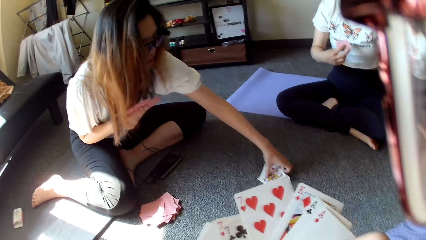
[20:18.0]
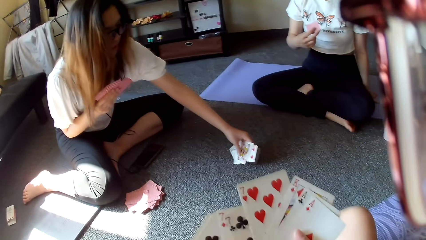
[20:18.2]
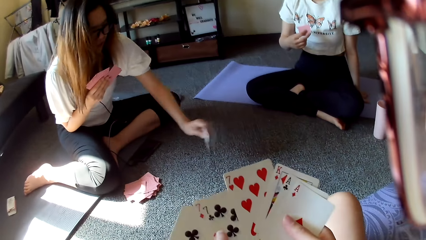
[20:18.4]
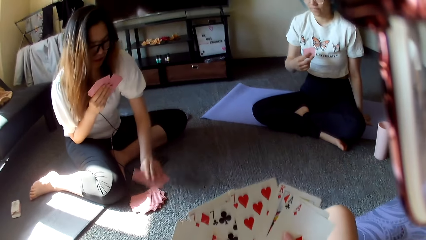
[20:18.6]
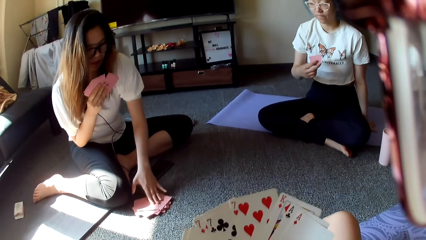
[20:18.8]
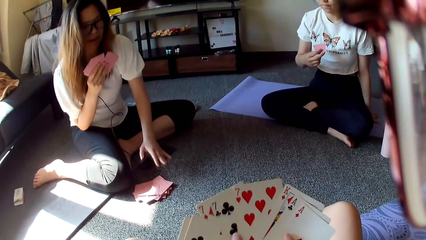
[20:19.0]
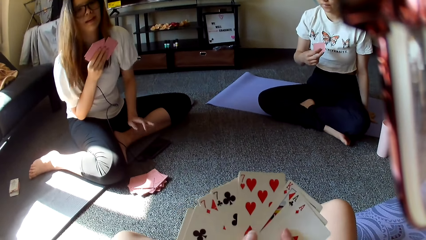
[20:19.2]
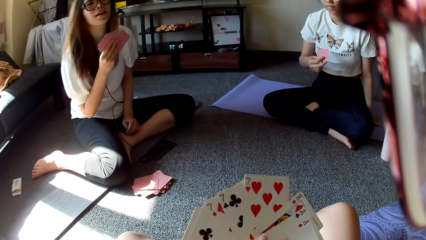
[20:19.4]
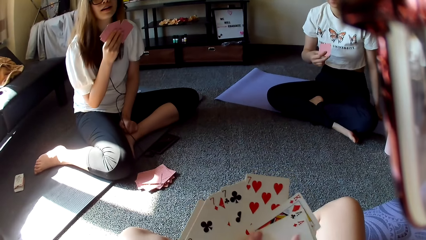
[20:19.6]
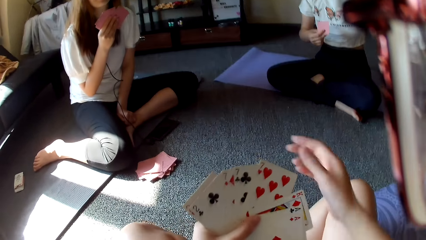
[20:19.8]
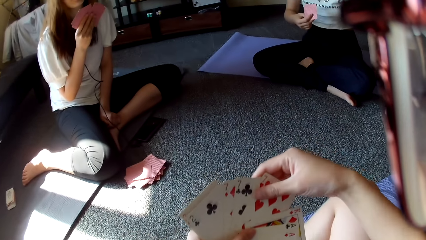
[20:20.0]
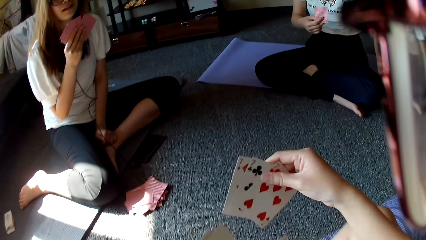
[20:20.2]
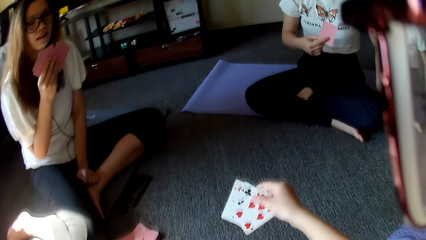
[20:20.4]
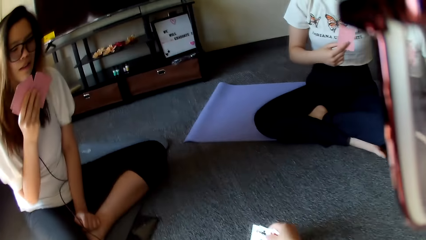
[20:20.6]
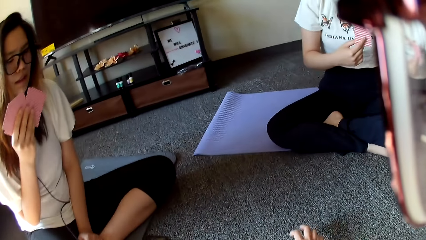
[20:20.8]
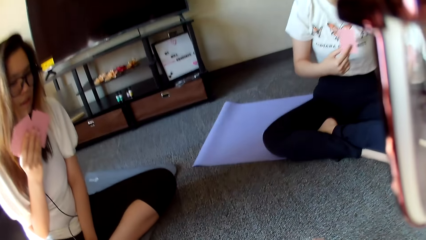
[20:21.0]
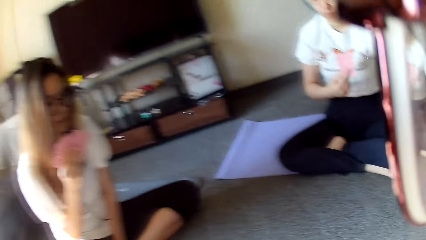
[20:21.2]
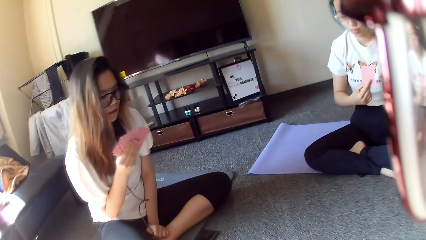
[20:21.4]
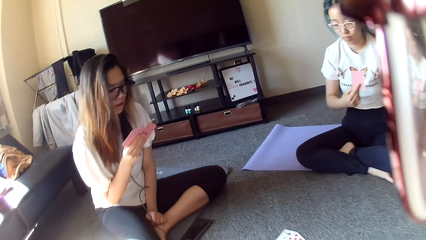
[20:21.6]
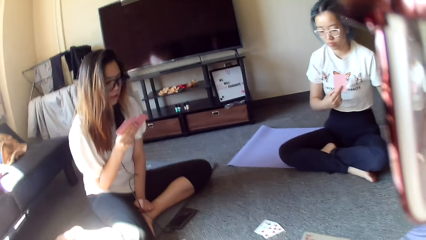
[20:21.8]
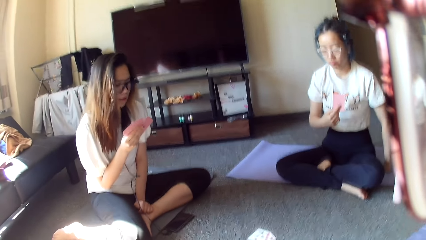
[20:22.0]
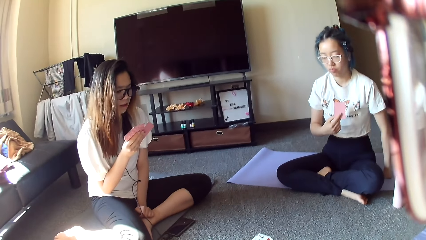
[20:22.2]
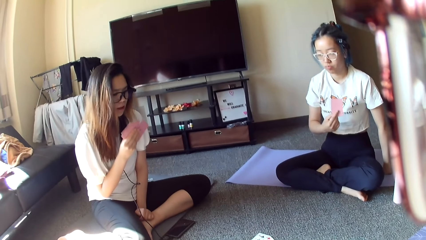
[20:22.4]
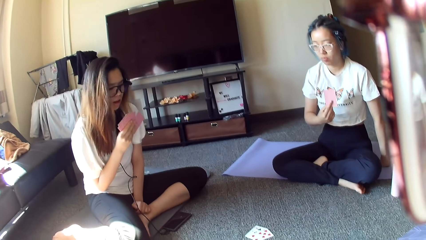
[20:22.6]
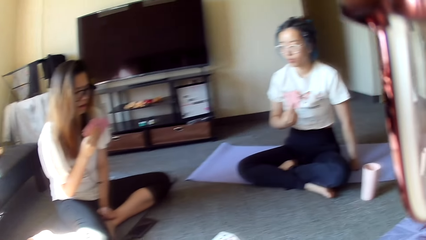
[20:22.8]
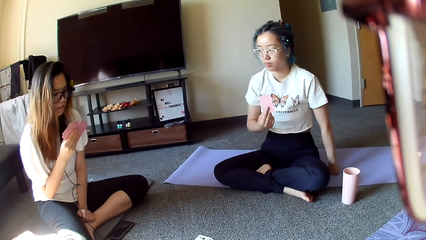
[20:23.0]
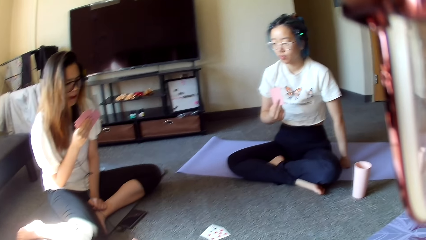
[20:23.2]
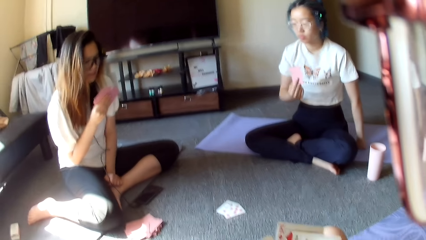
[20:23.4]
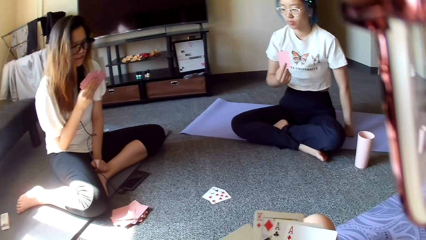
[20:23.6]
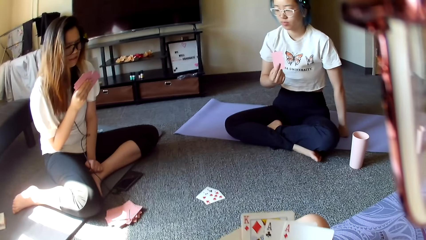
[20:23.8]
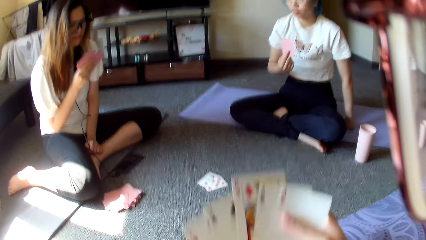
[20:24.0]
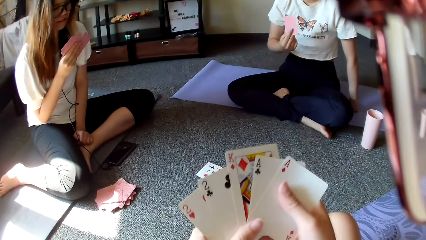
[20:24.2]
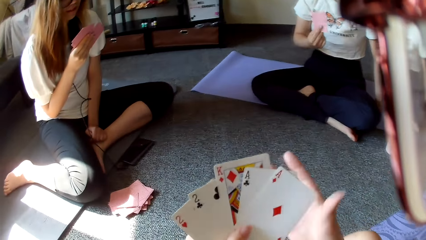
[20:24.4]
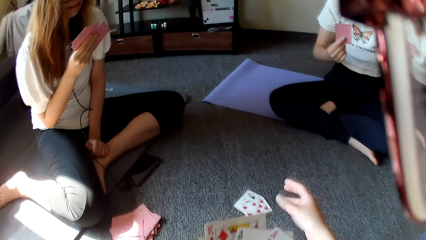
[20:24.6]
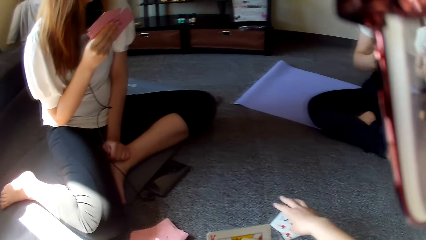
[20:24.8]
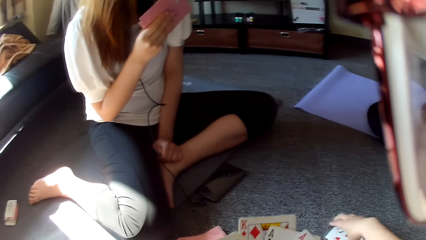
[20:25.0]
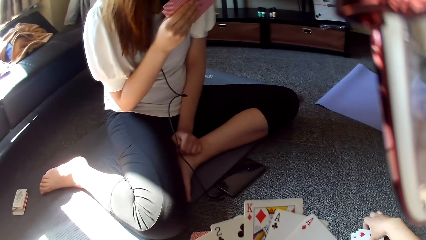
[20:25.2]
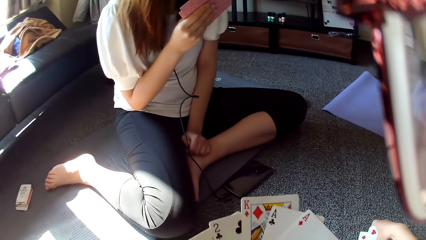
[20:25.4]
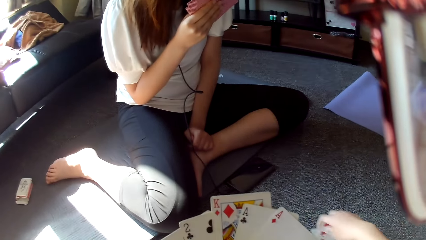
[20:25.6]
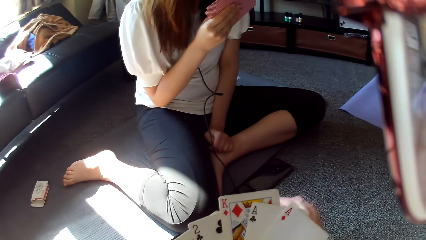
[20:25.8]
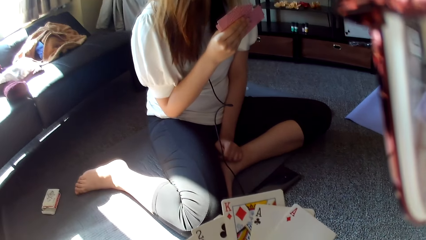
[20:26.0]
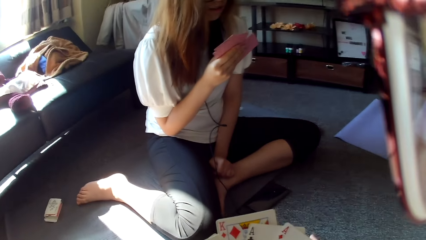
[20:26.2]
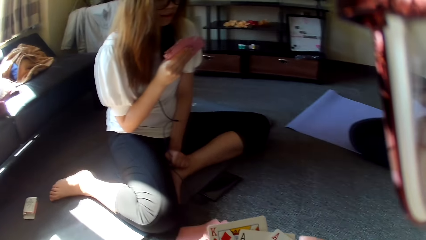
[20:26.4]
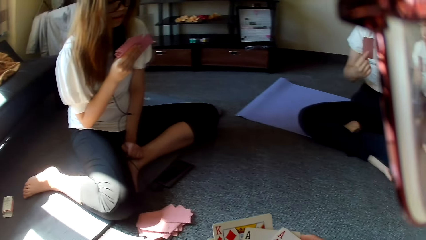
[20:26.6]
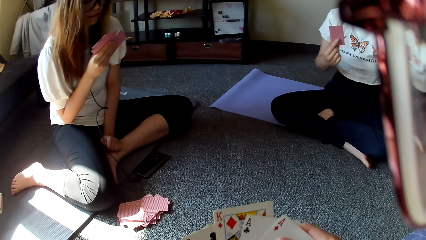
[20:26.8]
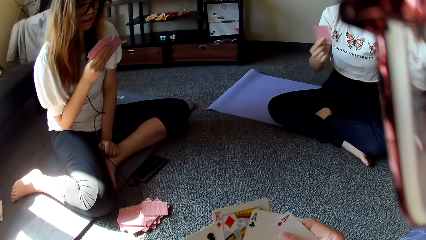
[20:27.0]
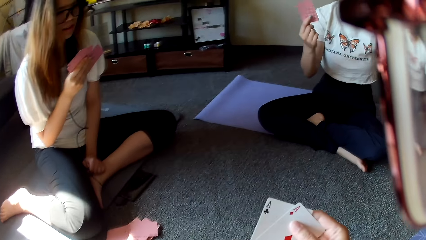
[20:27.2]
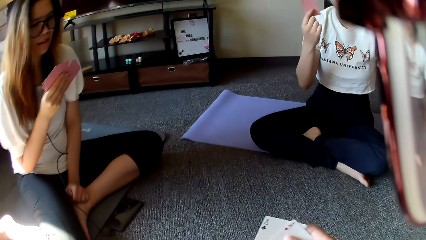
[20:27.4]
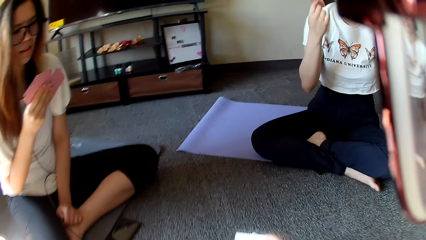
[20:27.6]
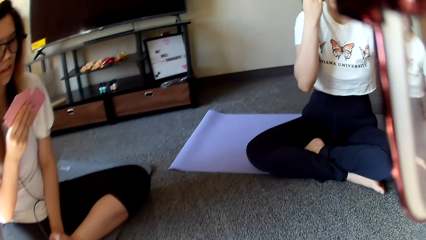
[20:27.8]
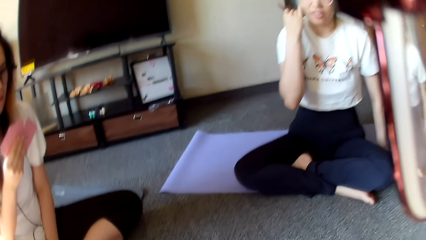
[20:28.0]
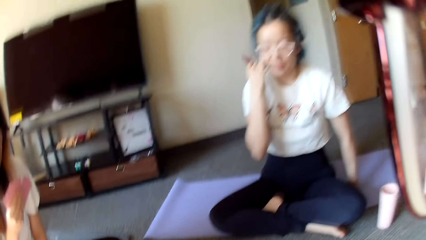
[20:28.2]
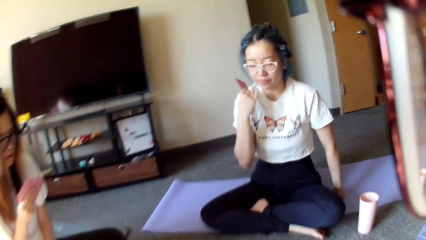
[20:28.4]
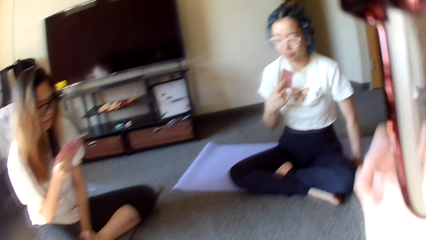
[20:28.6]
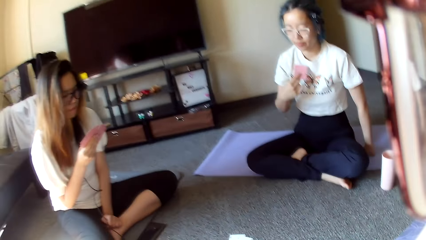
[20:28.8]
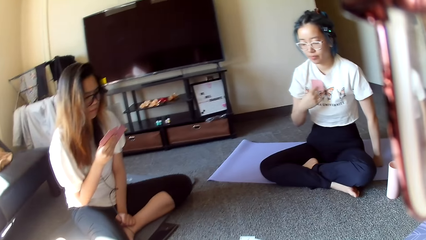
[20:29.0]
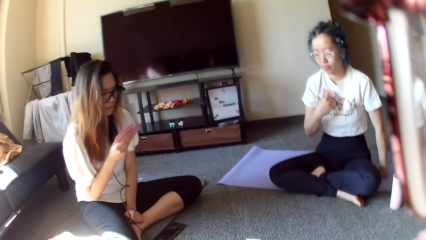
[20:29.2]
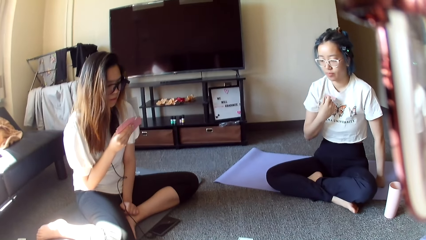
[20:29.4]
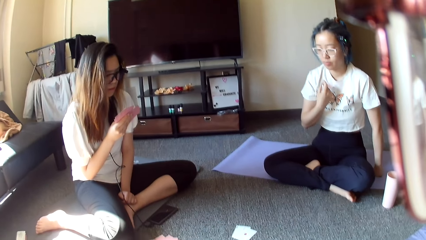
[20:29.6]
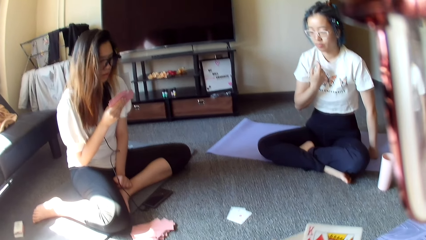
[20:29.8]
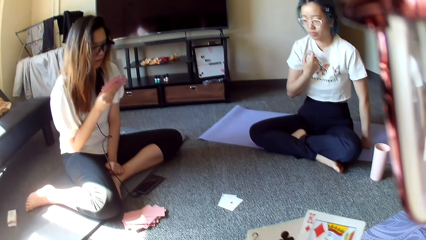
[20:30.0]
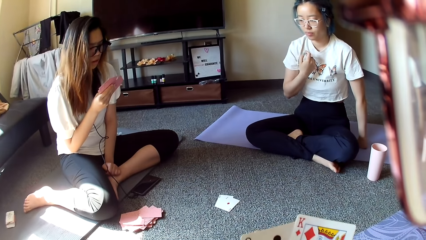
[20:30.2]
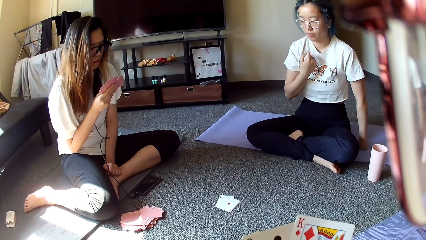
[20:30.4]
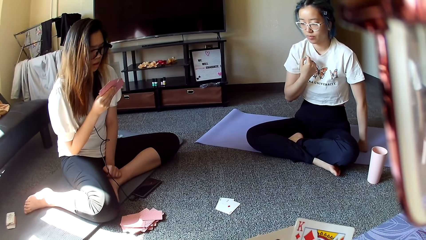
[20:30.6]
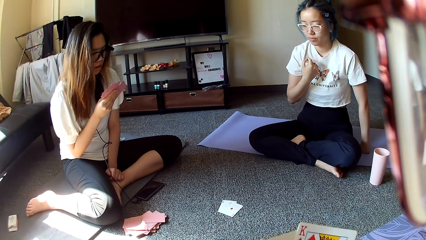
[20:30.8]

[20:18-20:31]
A person picks up cards on the floor. Another person places cards on the floor. The camera wearer places cards on the floor. They pick up cards on the floor.

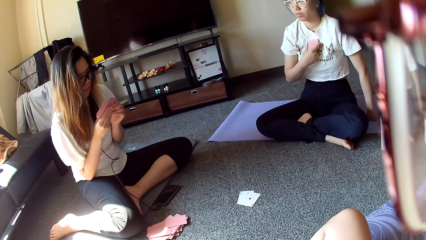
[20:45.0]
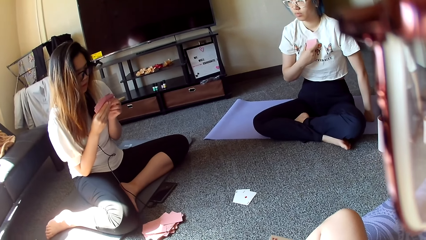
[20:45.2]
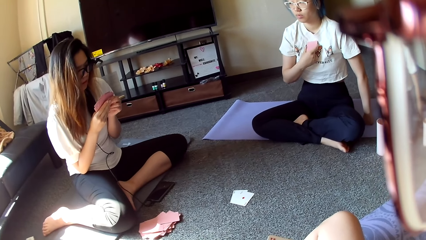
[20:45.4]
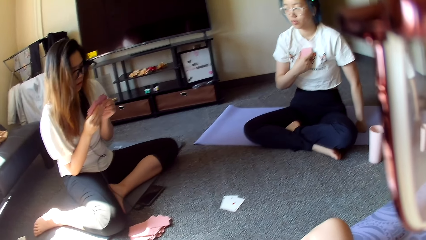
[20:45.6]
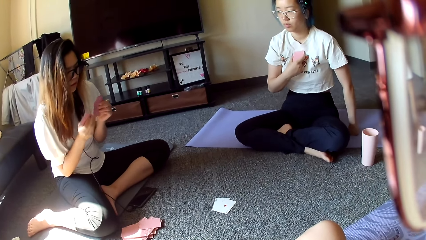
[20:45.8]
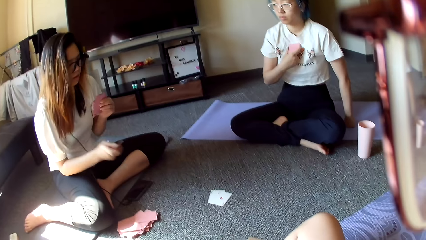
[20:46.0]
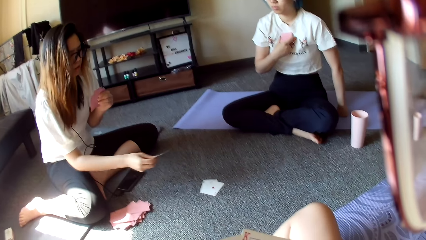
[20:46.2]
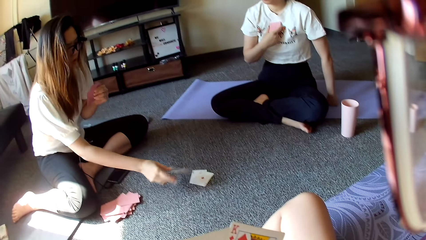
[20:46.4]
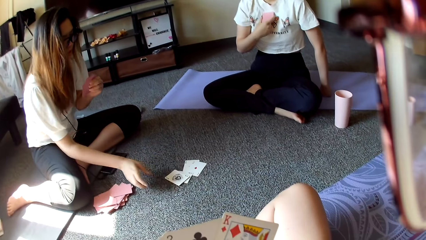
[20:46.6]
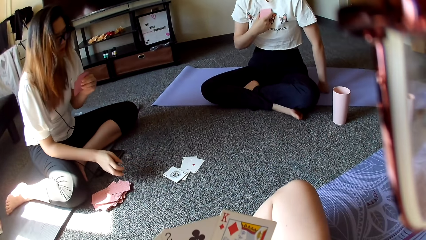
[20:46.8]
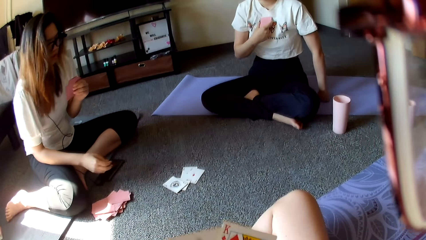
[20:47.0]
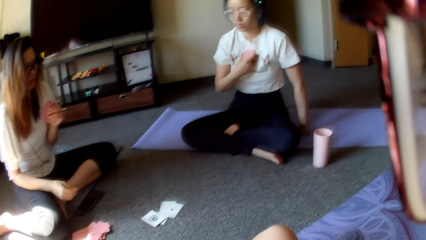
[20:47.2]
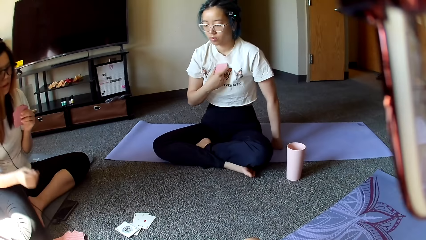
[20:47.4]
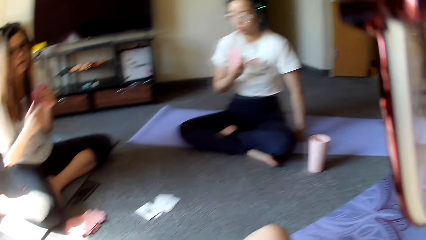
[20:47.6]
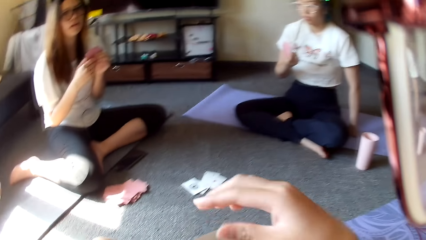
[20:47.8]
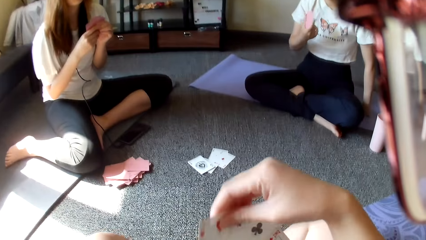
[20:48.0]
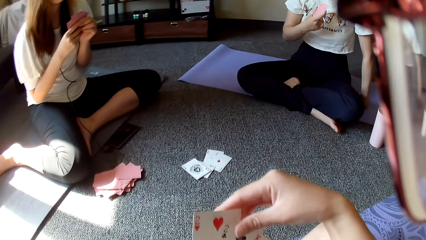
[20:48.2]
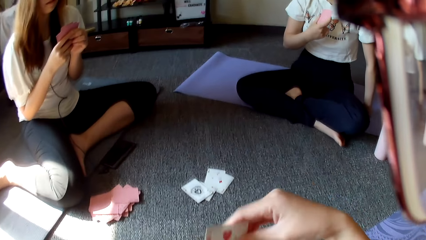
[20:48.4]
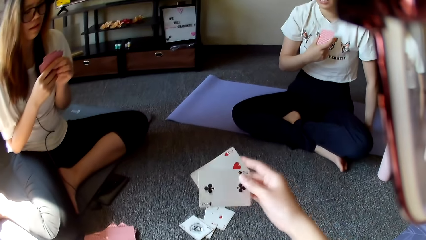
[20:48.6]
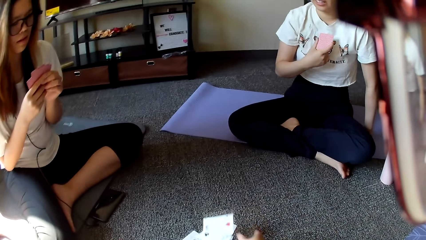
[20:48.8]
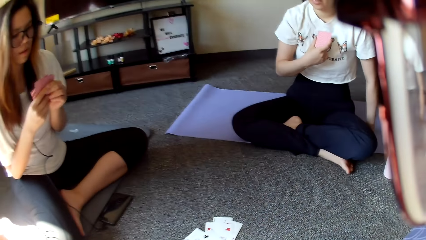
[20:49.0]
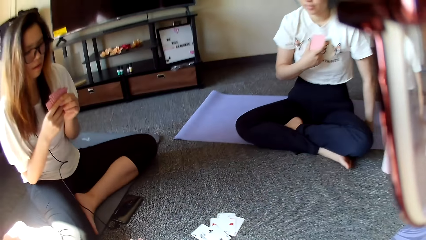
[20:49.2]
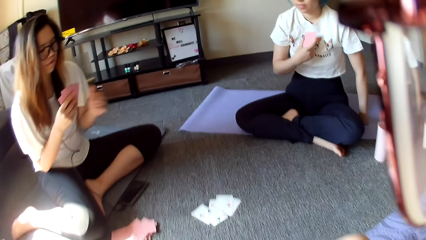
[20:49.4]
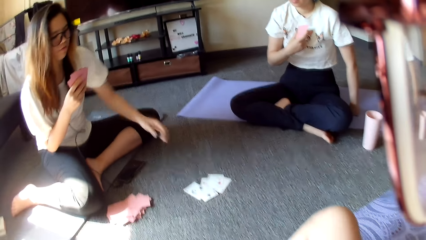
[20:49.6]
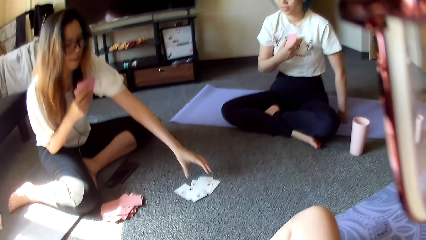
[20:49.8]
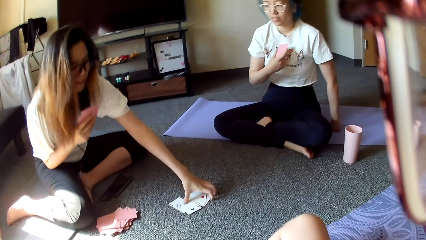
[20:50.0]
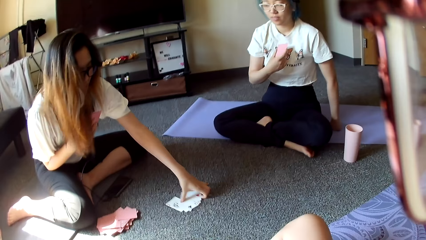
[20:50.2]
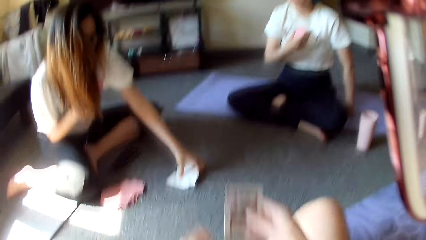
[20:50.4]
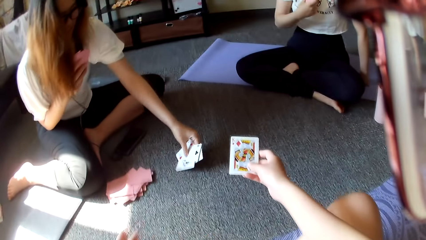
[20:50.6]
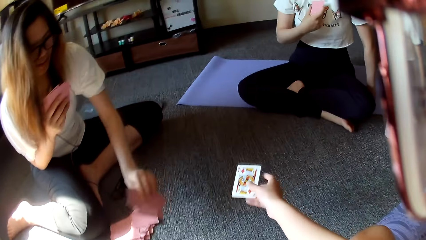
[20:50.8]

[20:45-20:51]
A person places cards on the floor. The camera wearer places cards on the floor. The person picks up cards on the floor.
